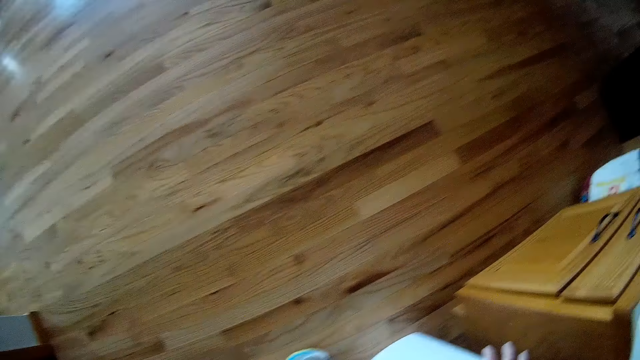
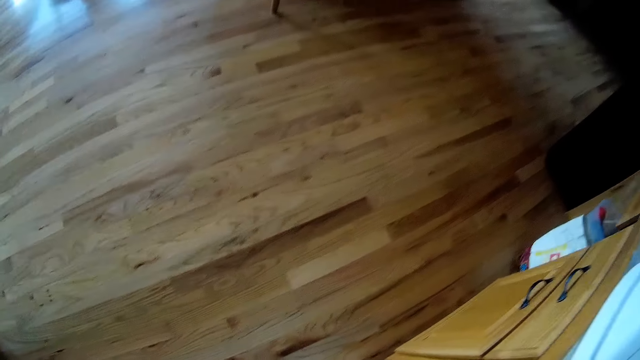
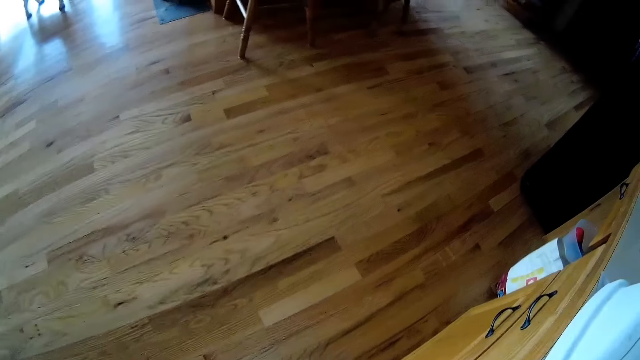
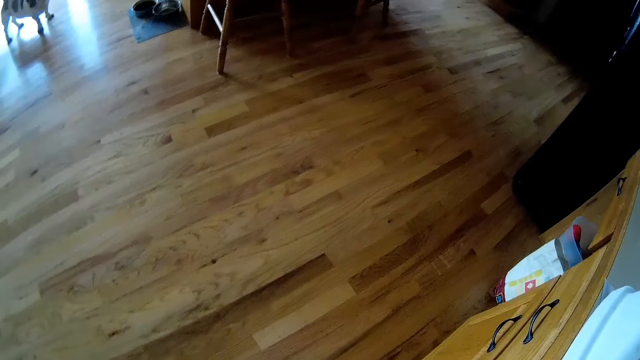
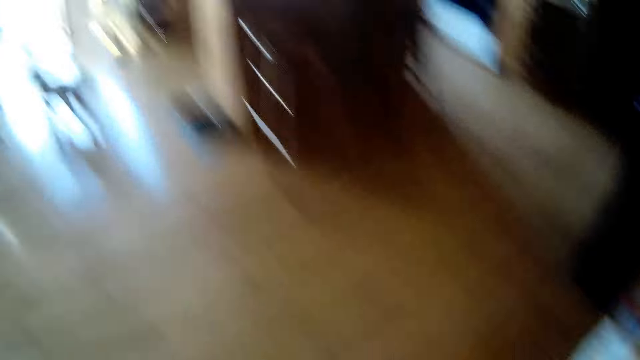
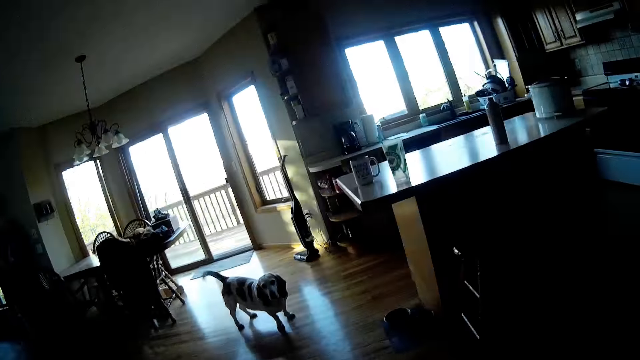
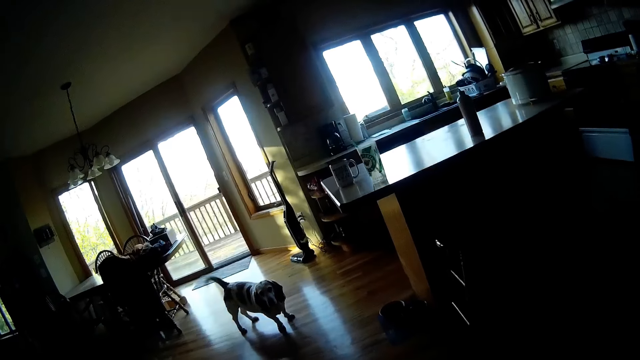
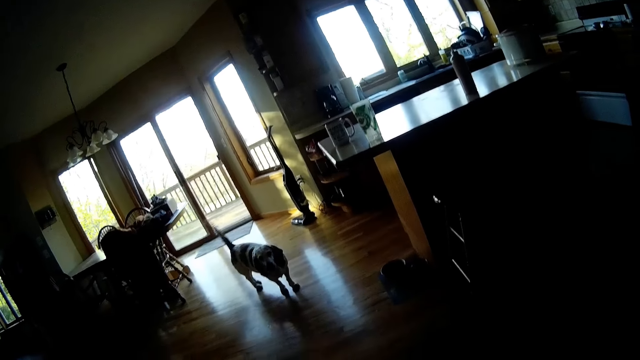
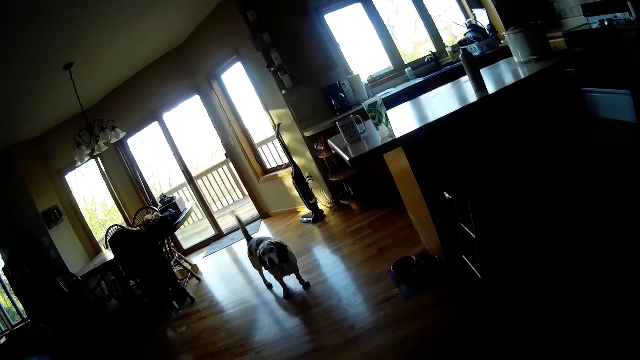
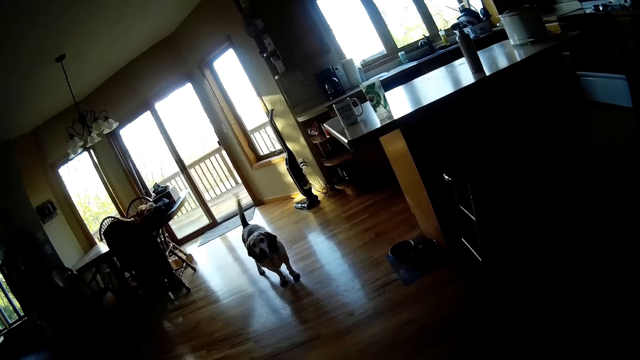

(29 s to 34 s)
The camera wearer opens a dustbin.

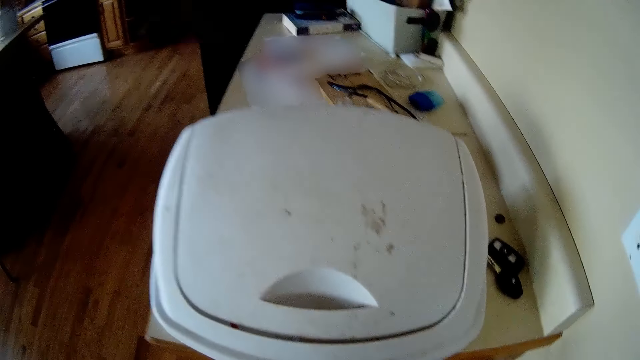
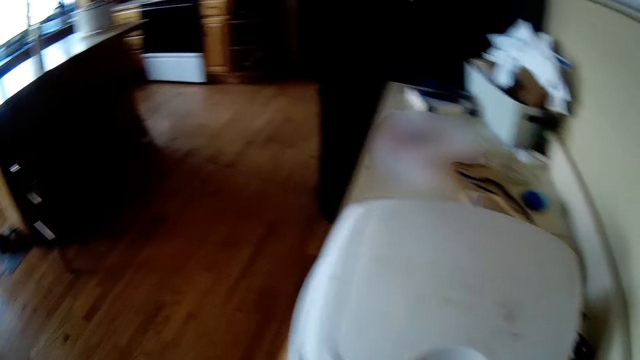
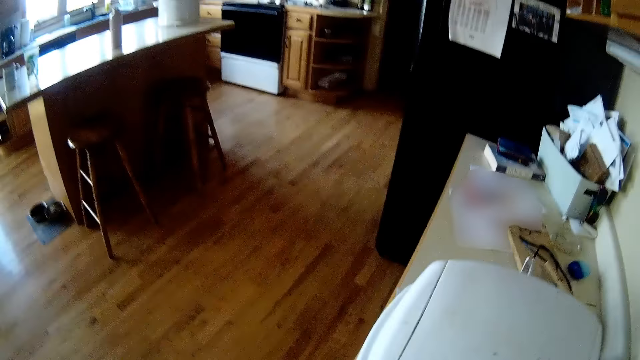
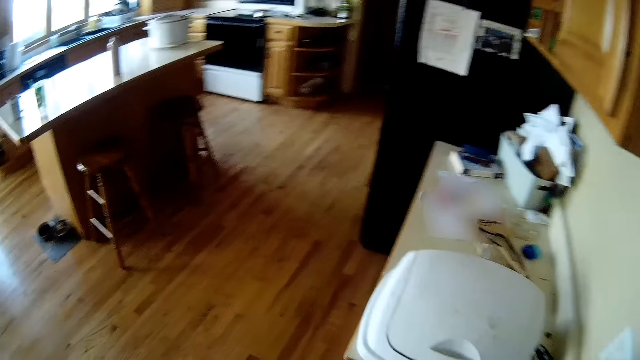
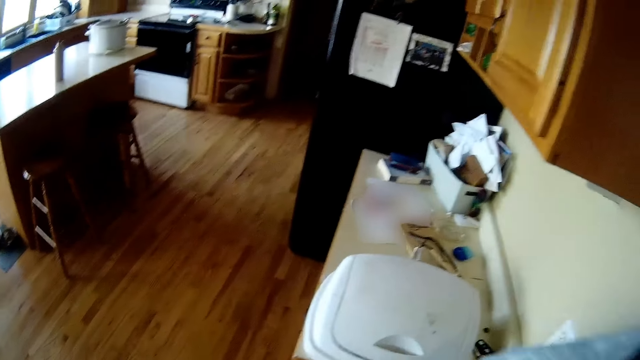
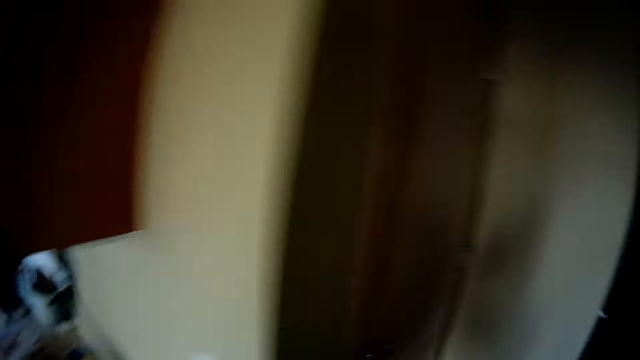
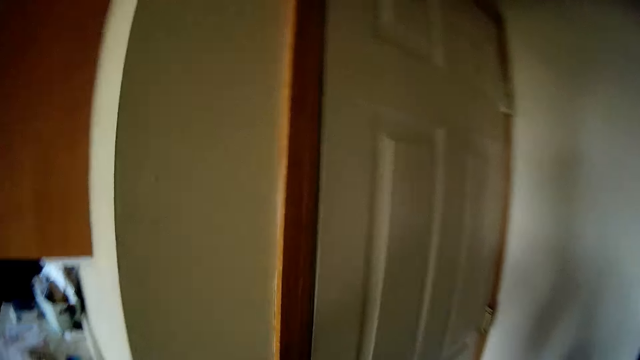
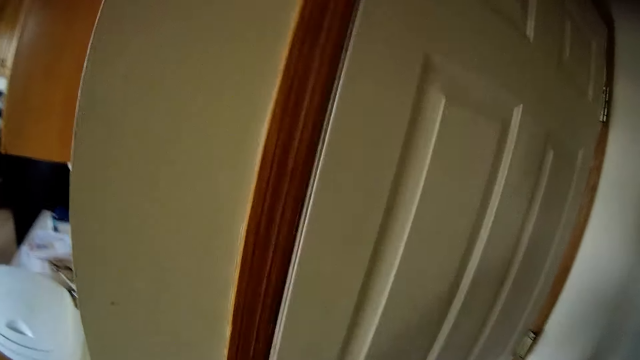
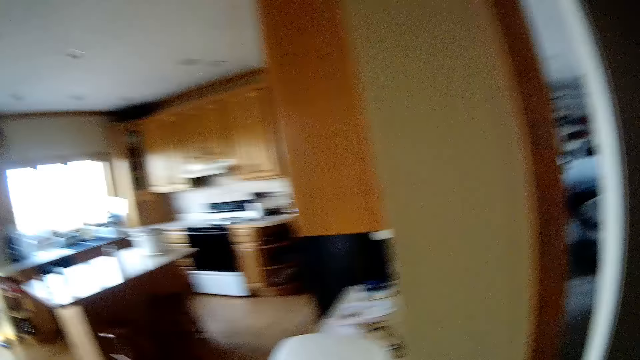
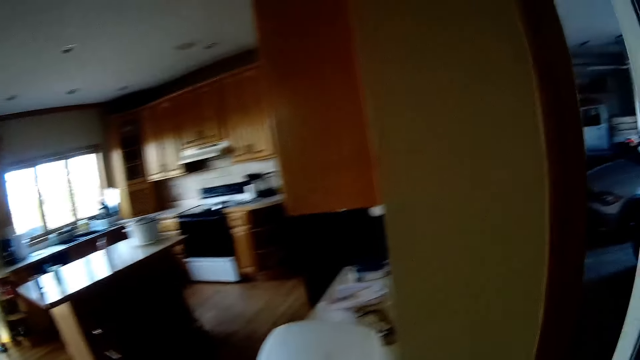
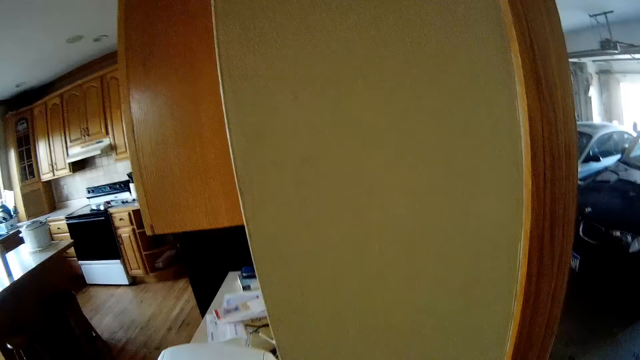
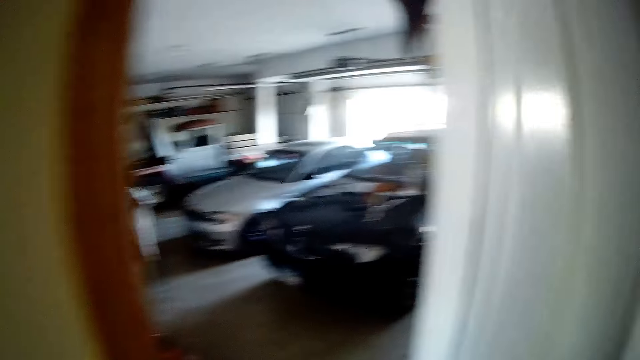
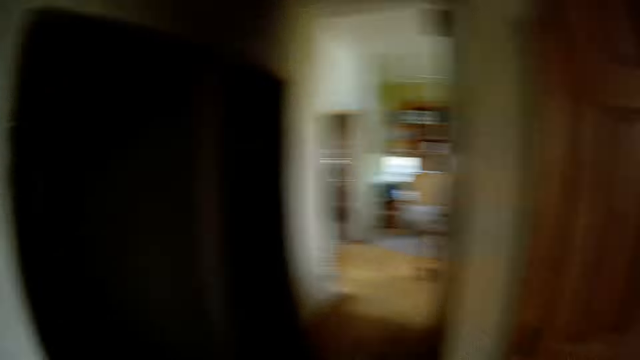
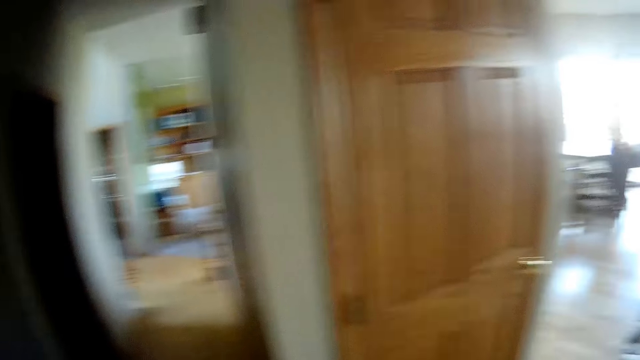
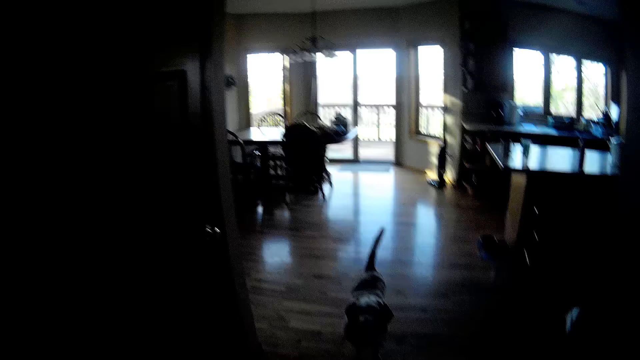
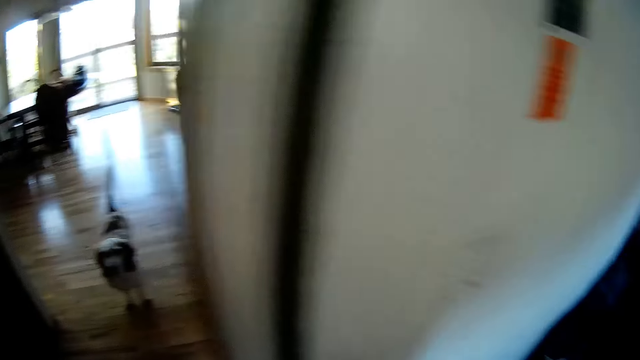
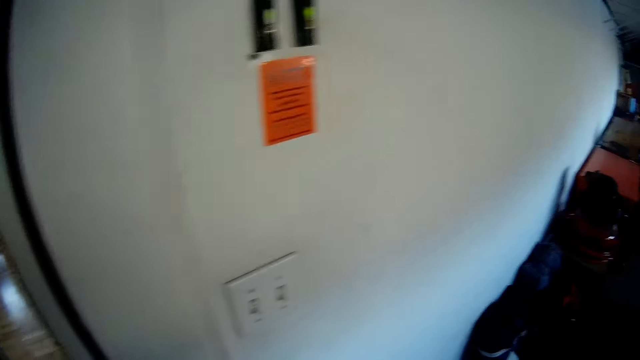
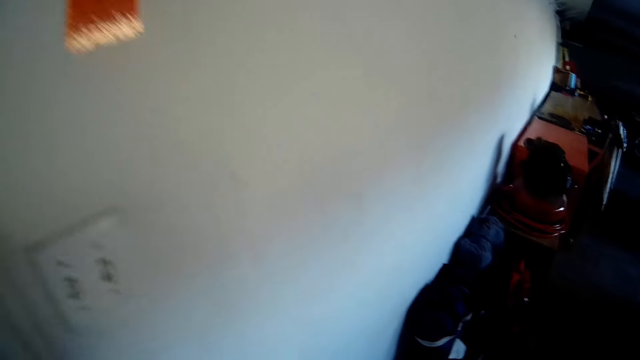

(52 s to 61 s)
The camera wearer carries a trash bag with her right hand. She opens a back door with her left hand. She talks to a dog.

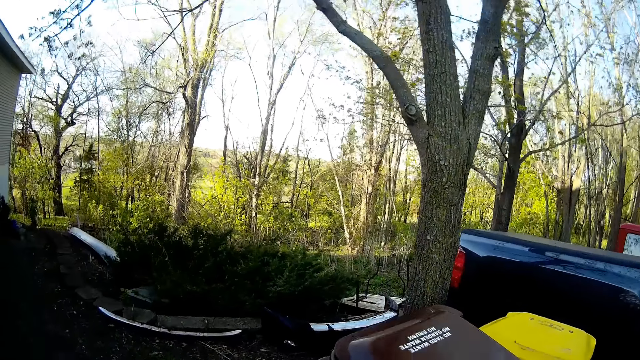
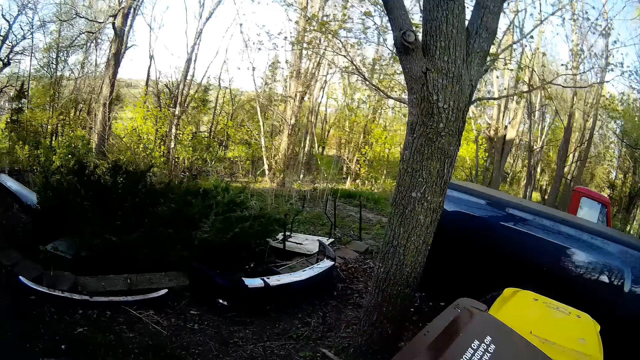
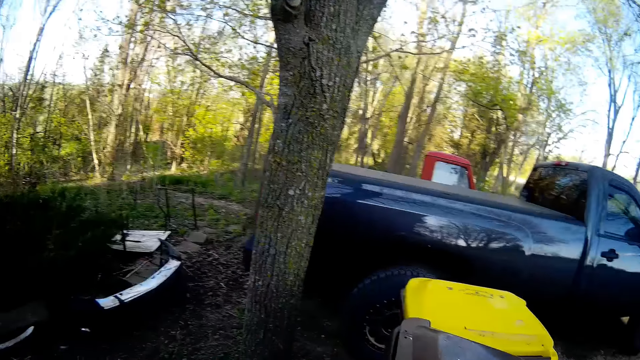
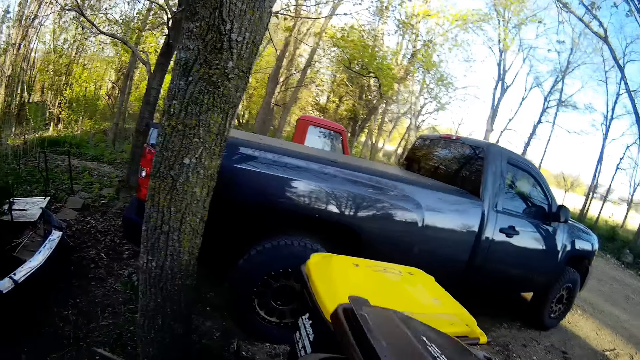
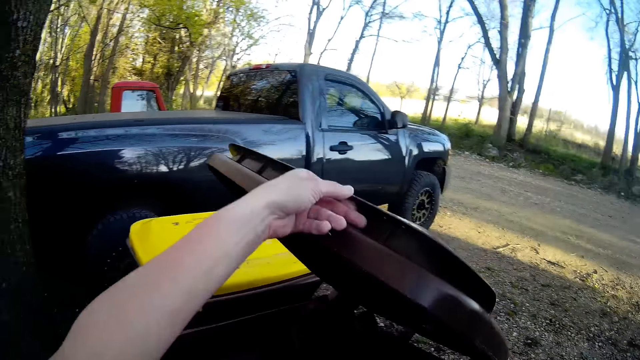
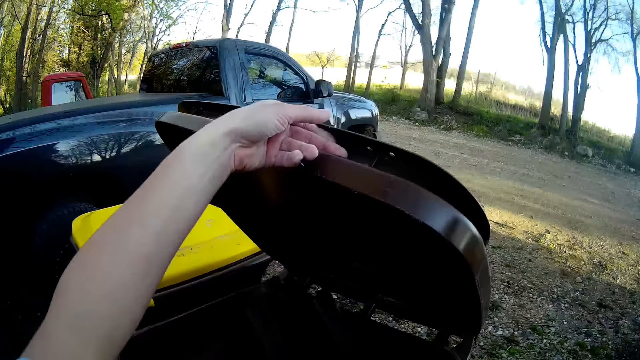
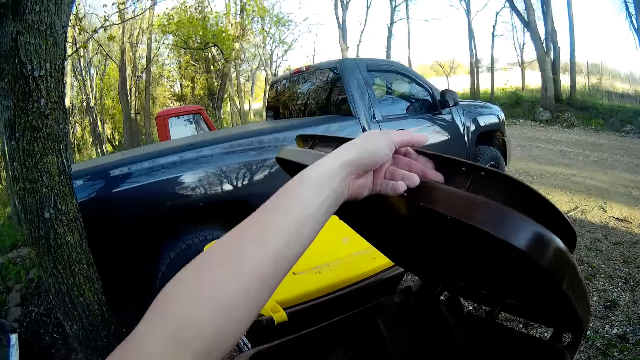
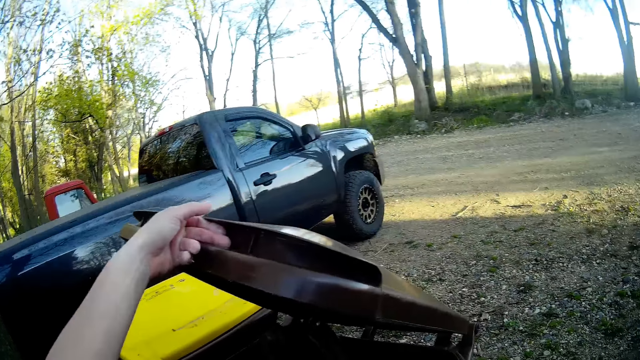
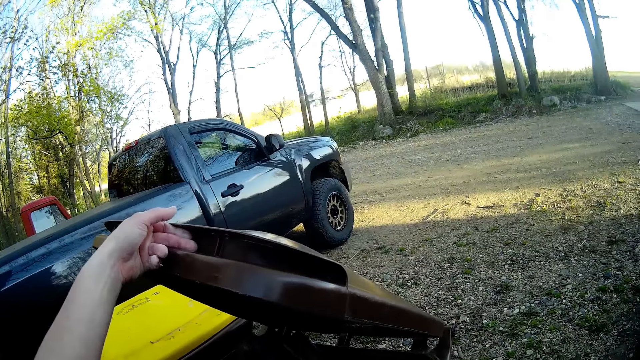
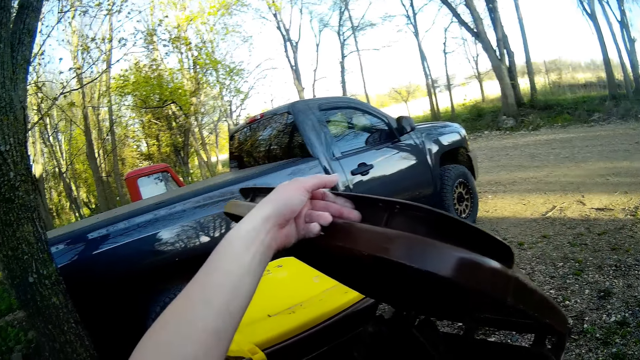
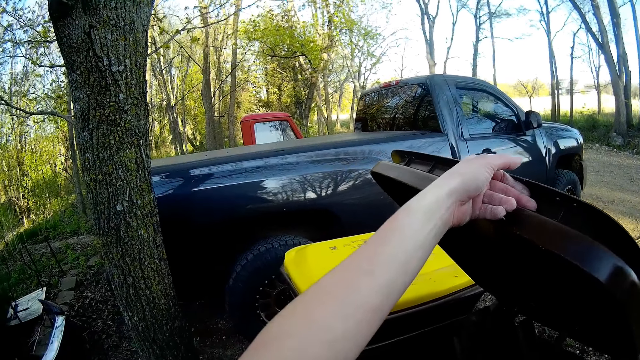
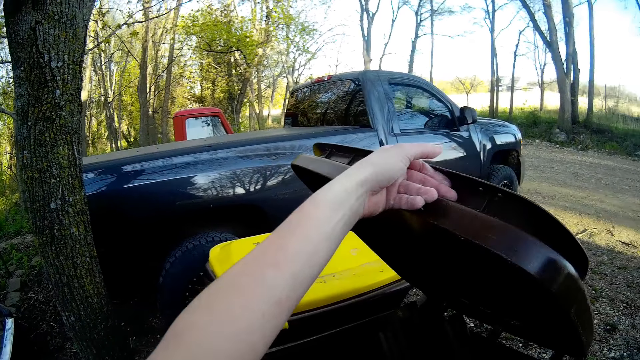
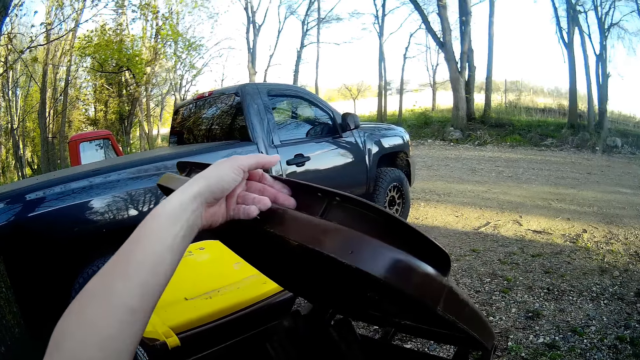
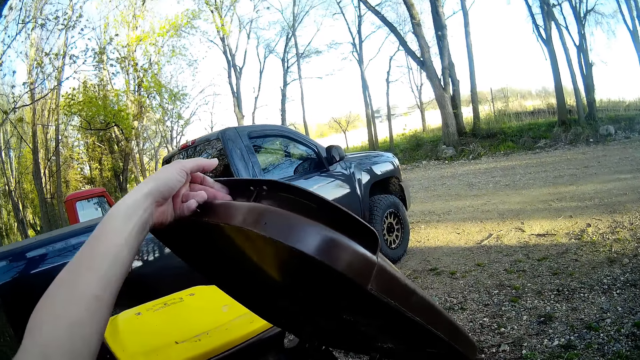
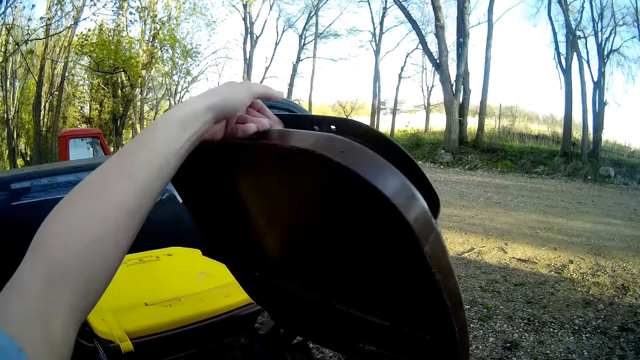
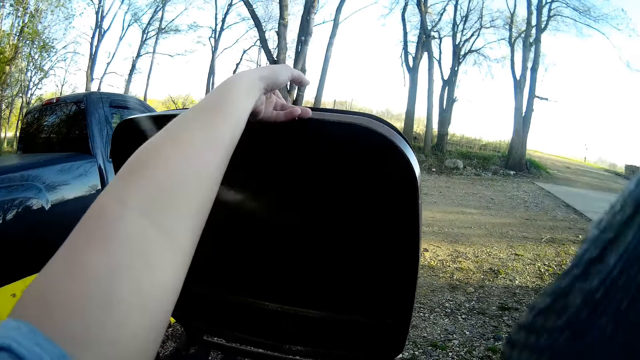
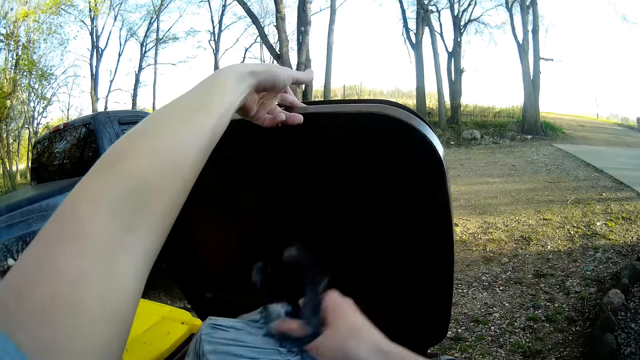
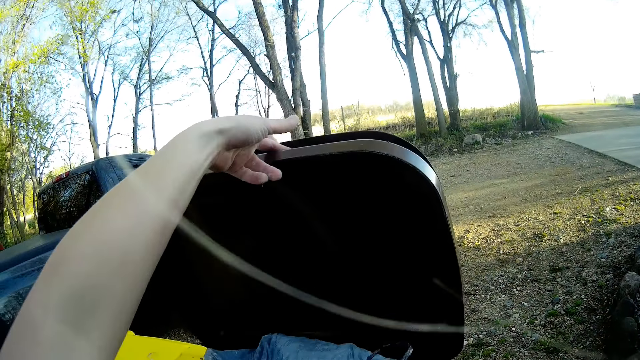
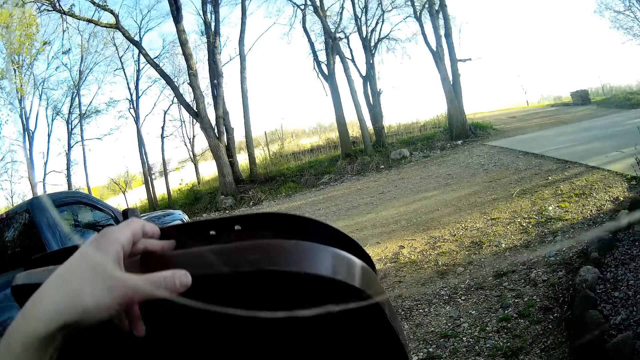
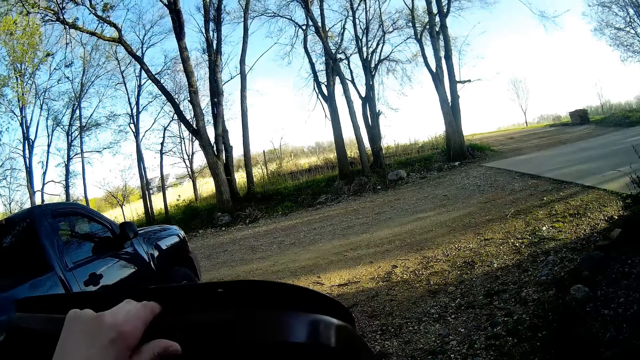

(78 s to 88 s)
The camera wearer opens a plastic wheelie bin or dustbin with her left hand. She drops the trash bag inside the plastic wheelie bin with her right hand. She closes the dustbin.
